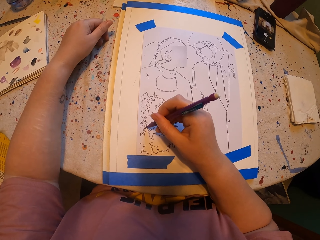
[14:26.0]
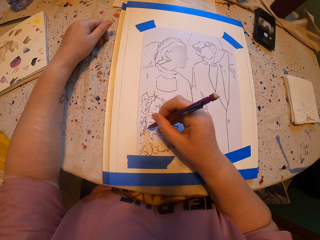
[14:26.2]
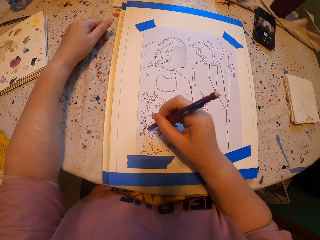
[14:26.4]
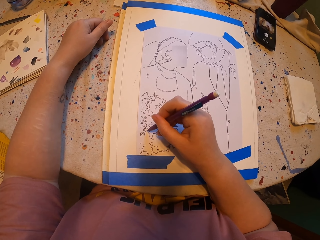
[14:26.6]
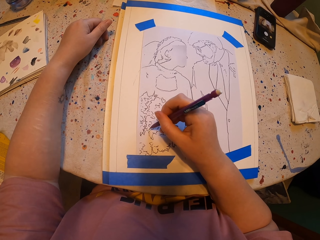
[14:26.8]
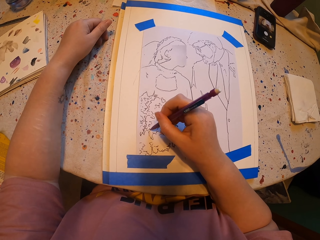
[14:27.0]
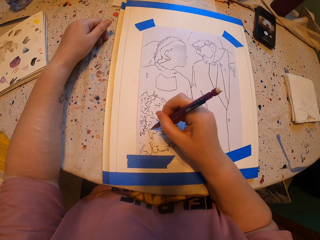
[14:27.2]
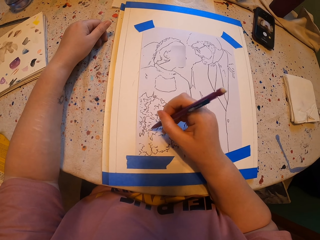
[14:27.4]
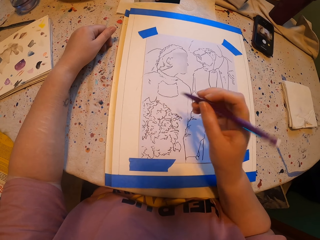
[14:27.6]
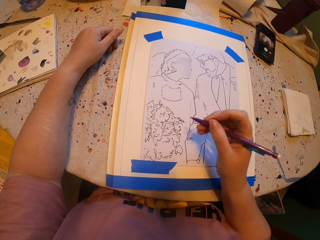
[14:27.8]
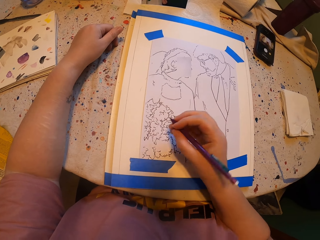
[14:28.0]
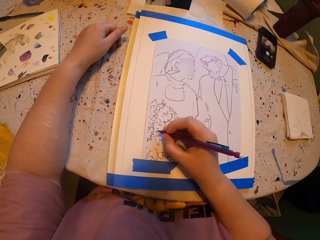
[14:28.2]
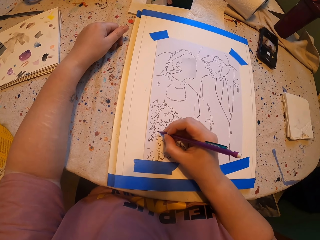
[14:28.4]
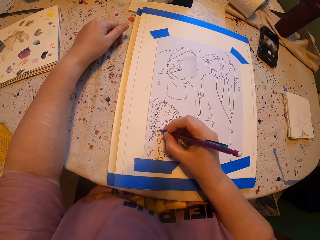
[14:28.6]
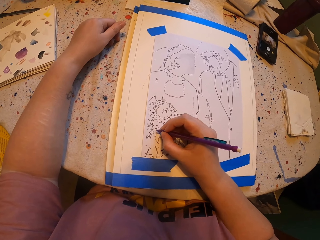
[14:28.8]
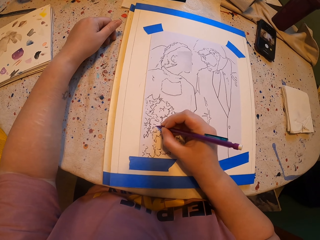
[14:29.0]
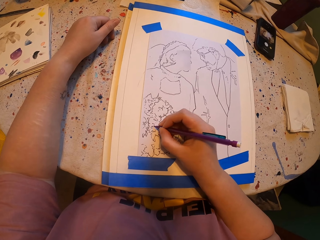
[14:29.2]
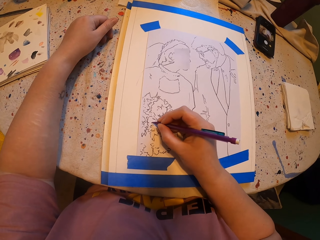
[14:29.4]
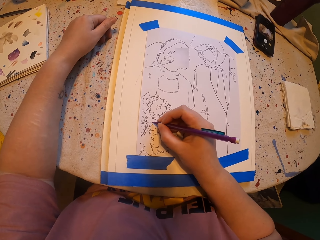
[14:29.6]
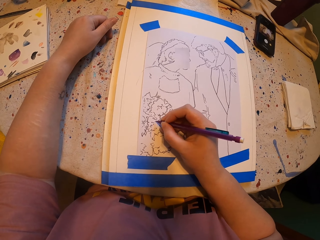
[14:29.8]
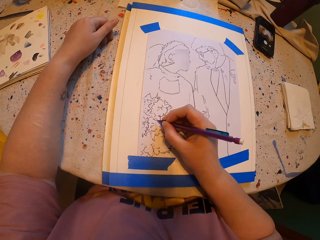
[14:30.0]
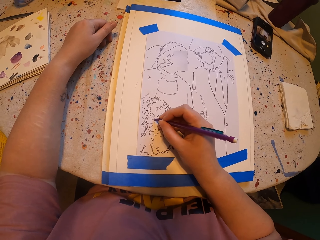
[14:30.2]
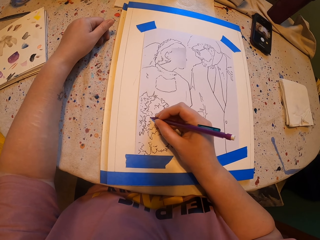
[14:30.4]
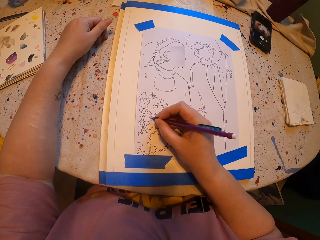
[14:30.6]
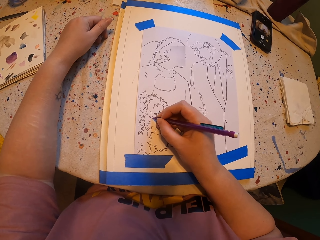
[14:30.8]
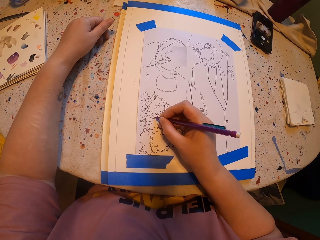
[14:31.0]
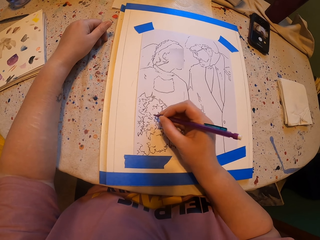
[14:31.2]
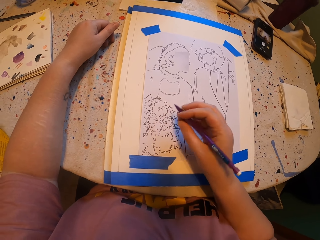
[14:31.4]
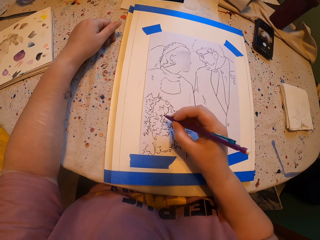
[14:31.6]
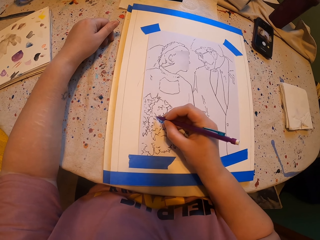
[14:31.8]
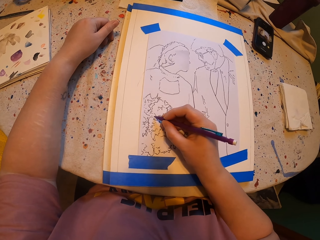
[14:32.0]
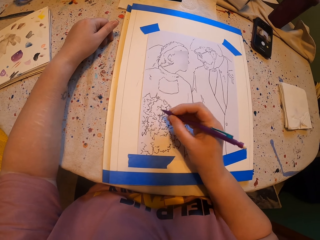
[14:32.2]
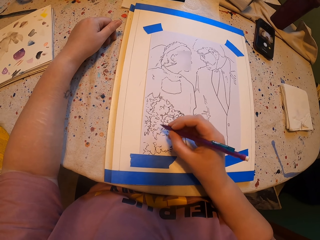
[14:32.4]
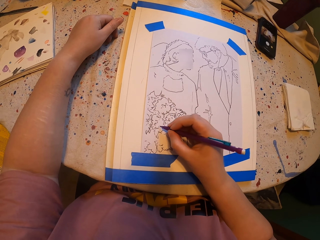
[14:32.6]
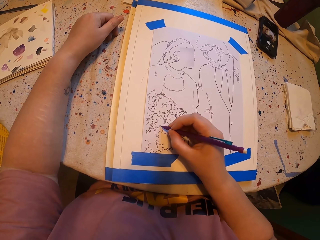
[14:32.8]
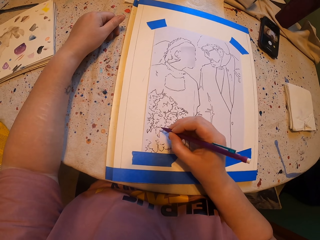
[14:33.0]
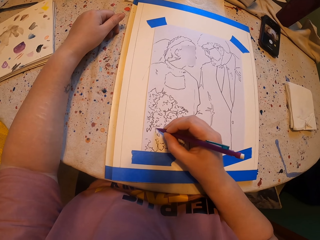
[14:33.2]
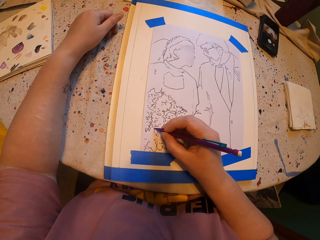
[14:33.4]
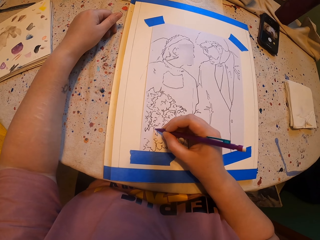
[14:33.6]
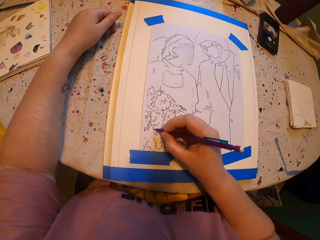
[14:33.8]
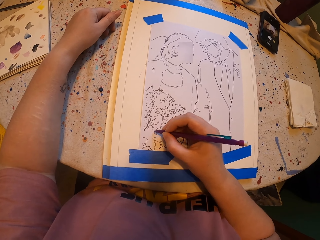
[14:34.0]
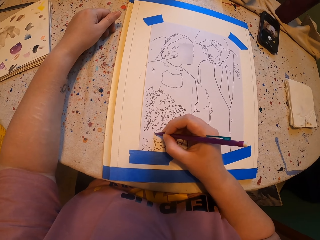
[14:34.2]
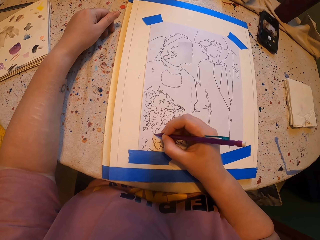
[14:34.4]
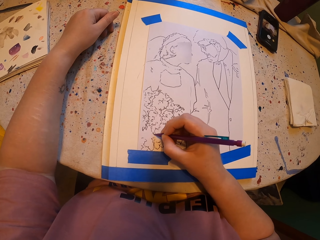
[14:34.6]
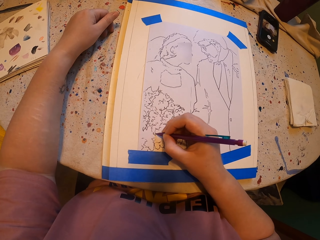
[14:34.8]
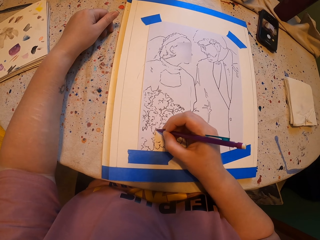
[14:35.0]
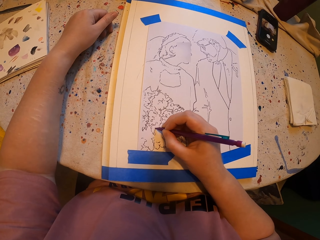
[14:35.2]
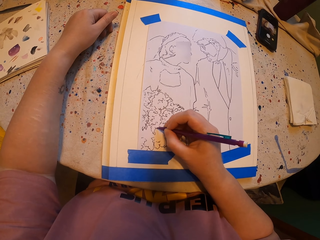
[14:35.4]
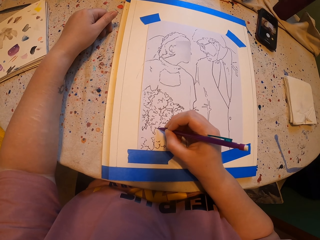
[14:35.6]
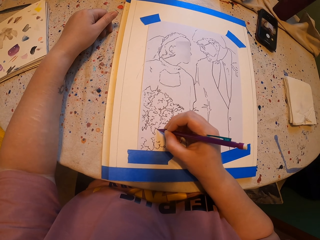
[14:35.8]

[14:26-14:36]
The camera wearer raises a hand.

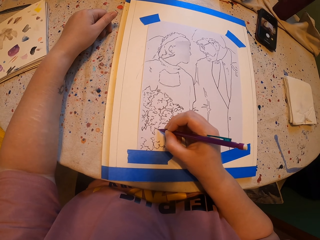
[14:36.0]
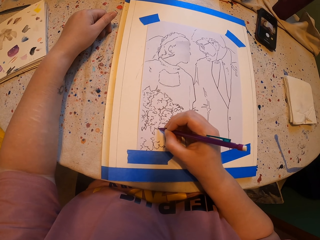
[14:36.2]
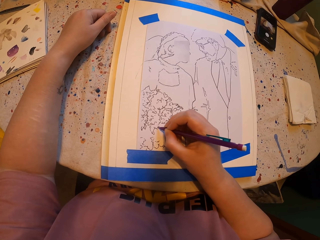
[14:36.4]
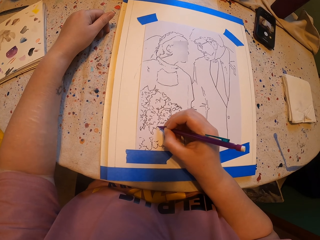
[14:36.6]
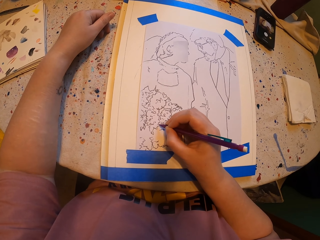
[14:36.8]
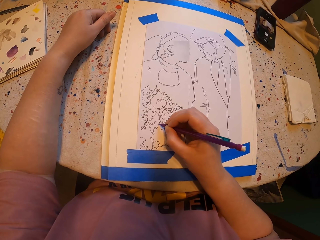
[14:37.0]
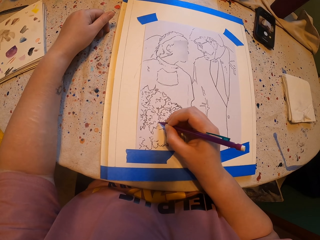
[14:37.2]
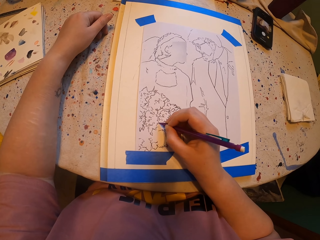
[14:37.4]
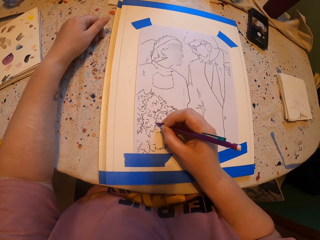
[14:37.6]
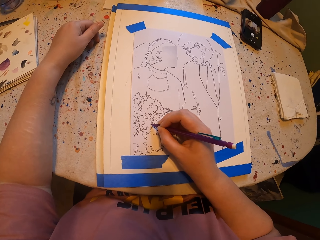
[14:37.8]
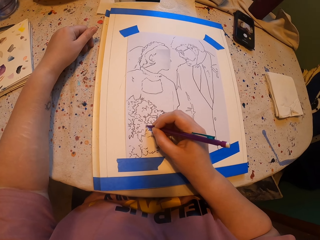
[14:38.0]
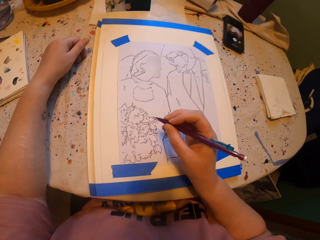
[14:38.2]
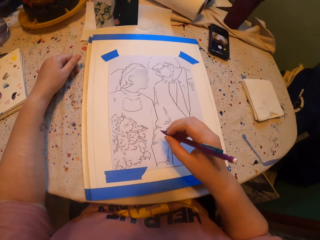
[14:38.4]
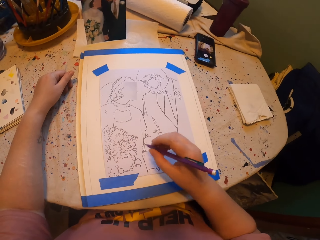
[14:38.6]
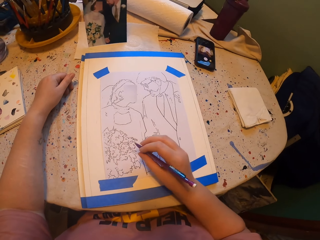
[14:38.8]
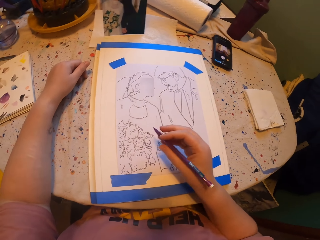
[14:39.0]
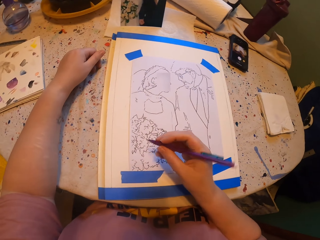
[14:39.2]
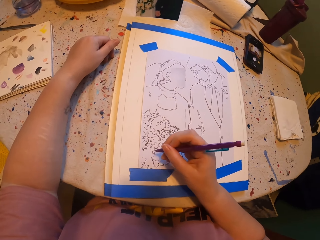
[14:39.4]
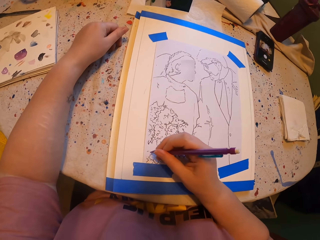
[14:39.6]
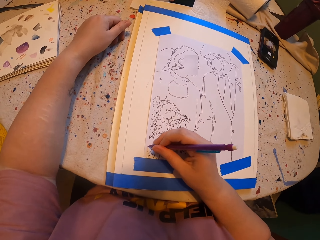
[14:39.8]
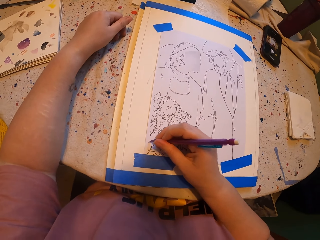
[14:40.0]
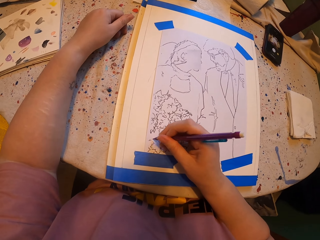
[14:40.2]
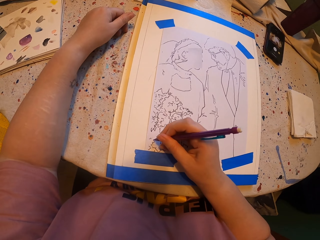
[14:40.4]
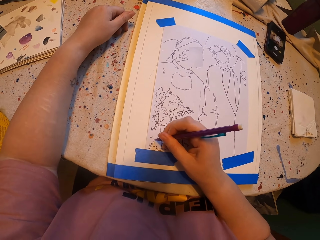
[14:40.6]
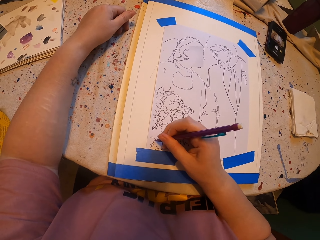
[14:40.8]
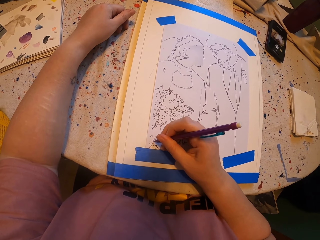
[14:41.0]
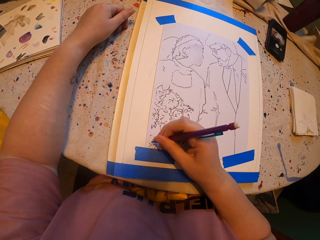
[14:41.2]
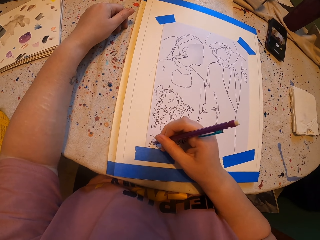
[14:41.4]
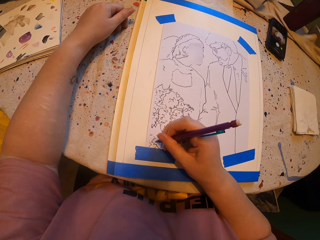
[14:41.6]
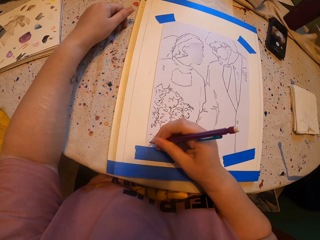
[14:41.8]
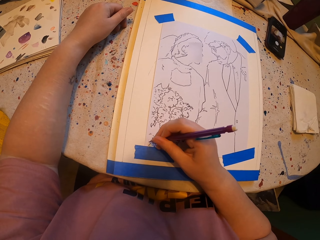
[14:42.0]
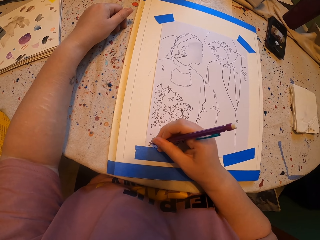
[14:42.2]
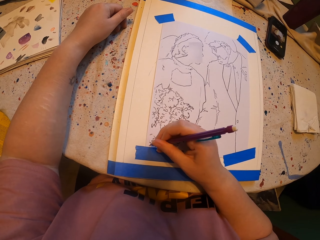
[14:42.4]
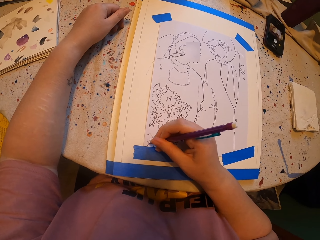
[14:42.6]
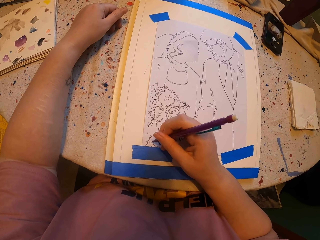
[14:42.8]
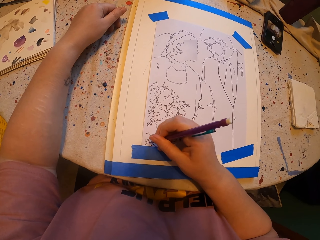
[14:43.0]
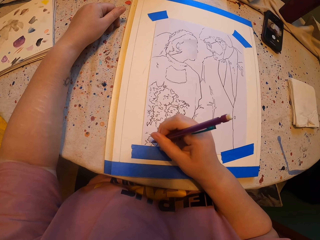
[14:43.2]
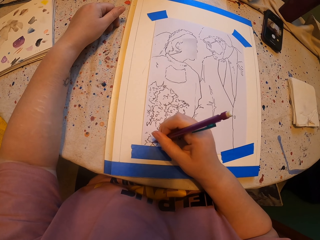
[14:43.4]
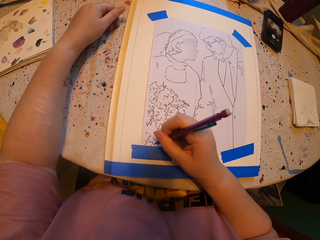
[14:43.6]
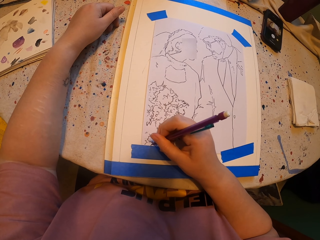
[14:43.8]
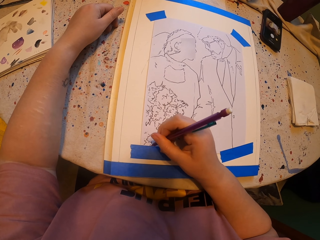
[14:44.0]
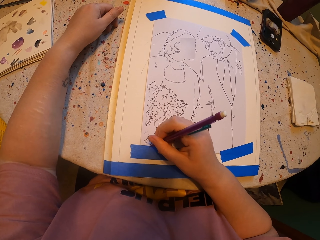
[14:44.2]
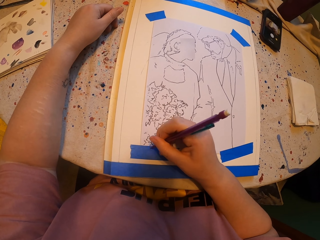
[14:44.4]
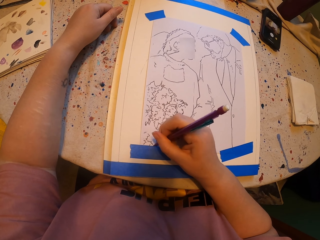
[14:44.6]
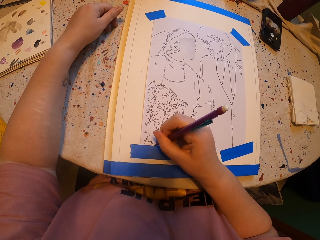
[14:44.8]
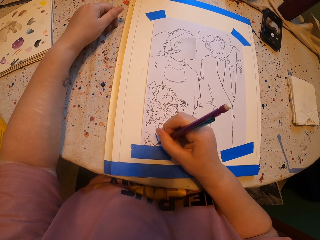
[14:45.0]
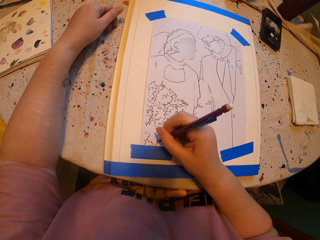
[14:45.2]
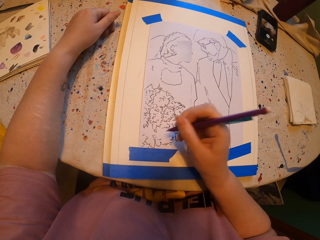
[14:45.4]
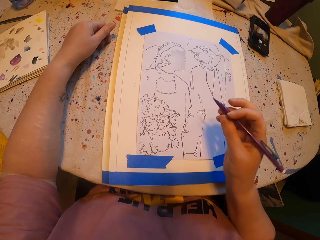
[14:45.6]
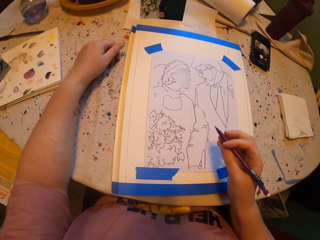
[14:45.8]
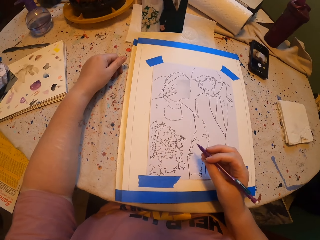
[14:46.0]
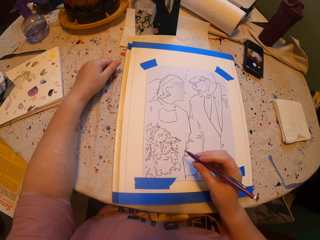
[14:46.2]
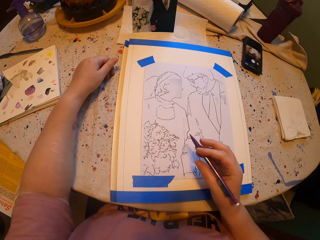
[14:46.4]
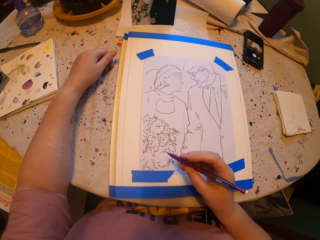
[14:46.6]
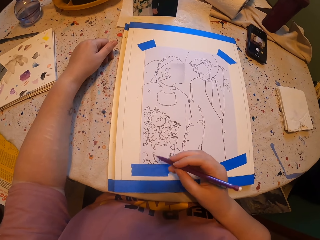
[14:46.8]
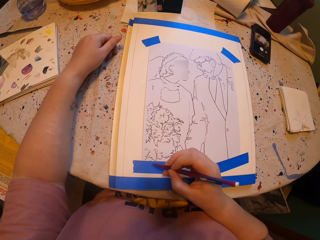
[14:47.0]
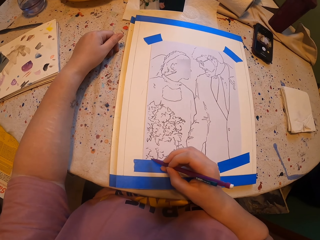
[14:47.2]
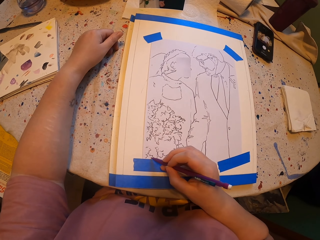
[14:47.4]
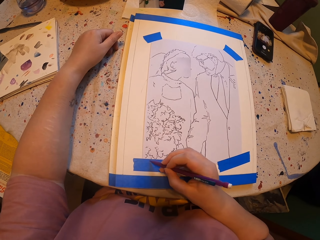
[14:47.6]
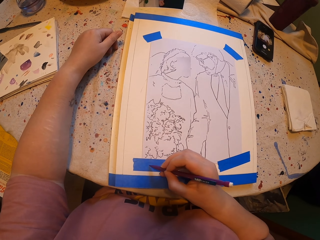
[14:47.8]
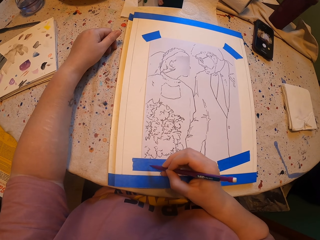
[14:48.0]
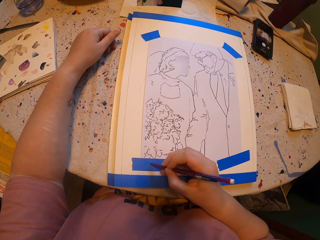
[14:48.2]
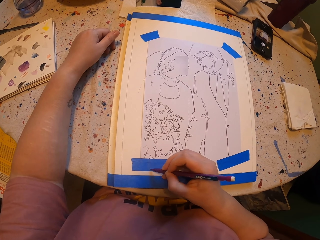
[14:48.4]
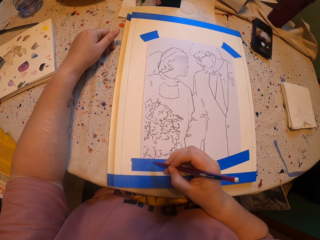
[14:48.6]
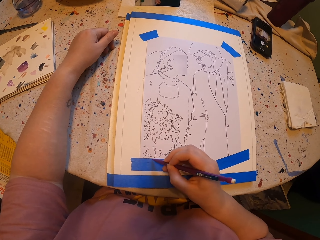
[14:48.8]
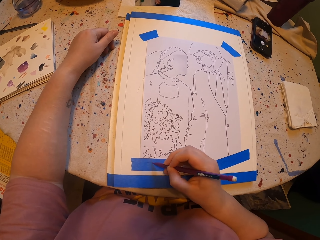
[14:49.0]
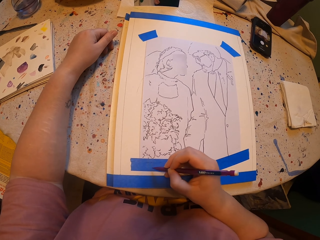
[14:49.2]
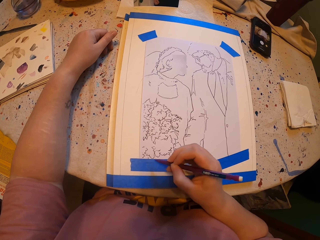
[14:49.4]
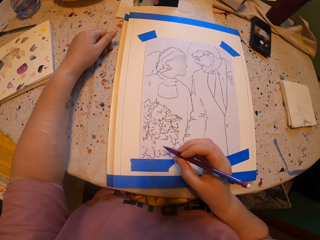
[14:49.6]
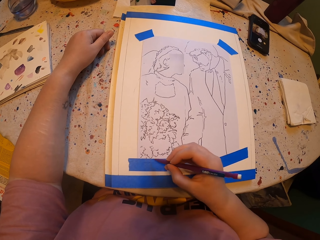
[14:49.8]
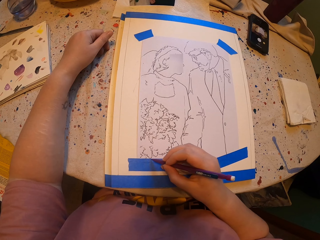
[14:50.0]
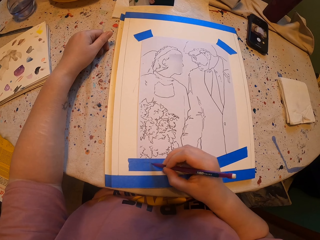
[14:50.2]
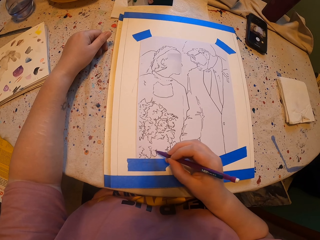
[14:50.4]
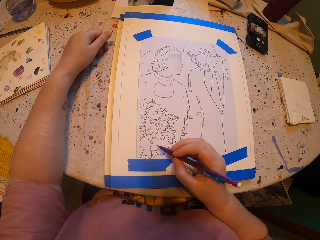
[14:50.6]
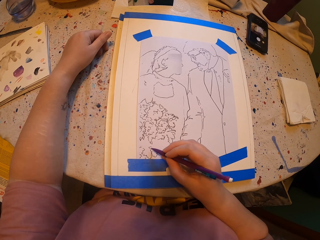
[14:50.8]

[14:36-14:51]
The camera wearer raises a hand. They raise the hand again.
